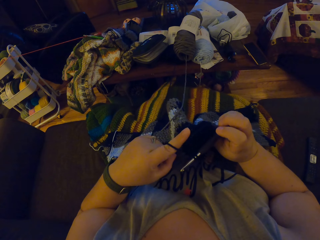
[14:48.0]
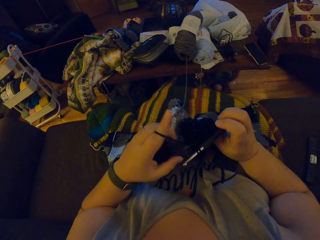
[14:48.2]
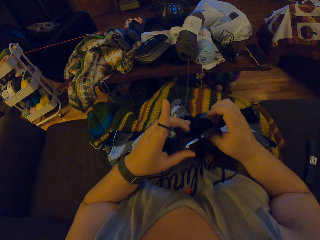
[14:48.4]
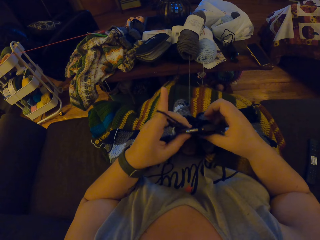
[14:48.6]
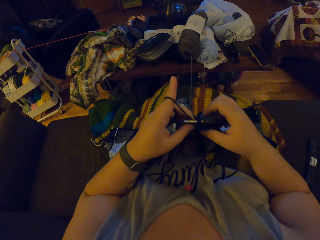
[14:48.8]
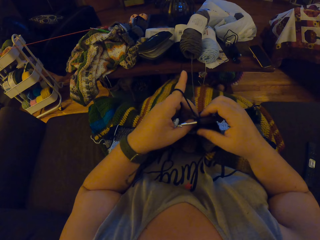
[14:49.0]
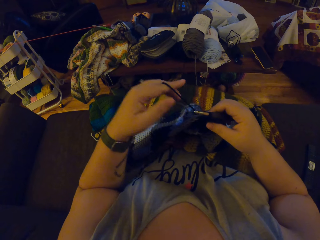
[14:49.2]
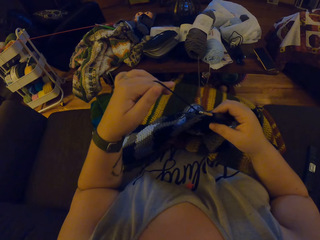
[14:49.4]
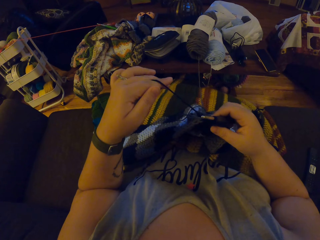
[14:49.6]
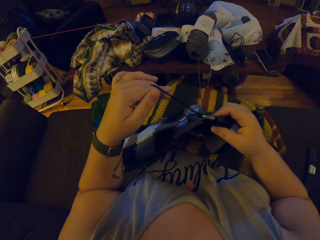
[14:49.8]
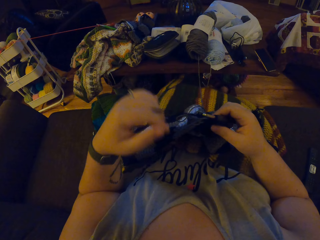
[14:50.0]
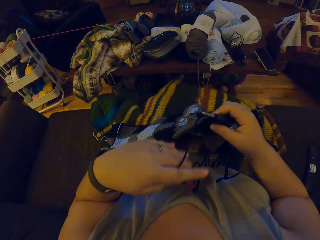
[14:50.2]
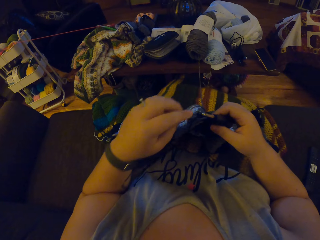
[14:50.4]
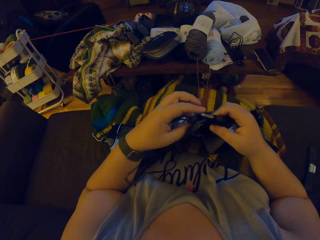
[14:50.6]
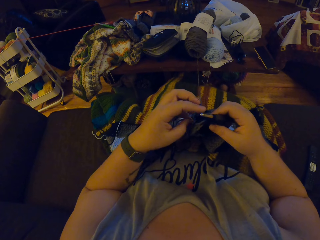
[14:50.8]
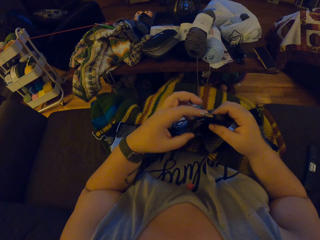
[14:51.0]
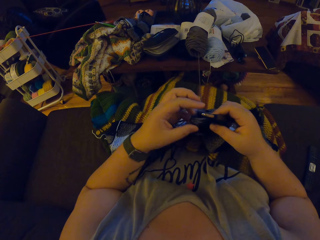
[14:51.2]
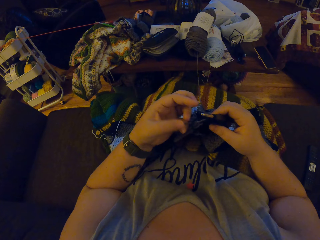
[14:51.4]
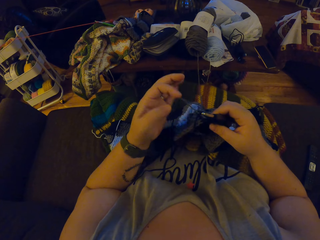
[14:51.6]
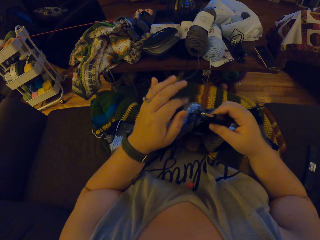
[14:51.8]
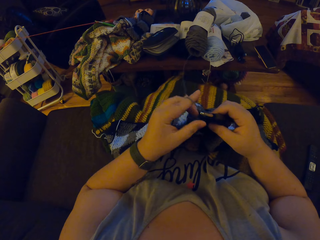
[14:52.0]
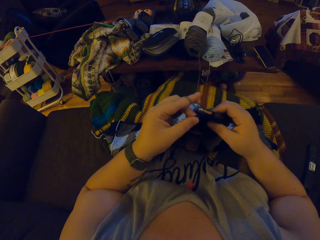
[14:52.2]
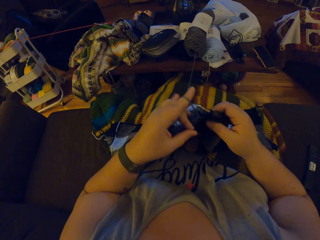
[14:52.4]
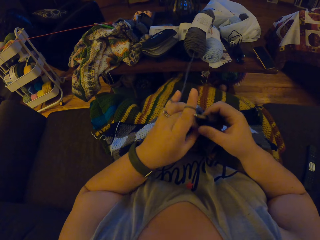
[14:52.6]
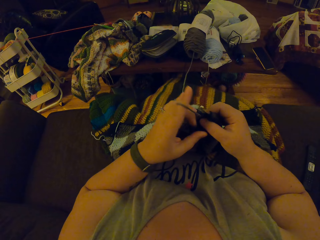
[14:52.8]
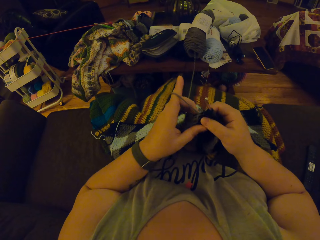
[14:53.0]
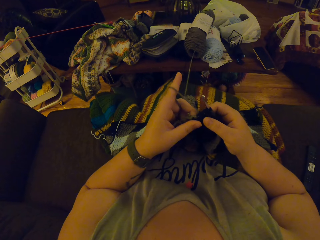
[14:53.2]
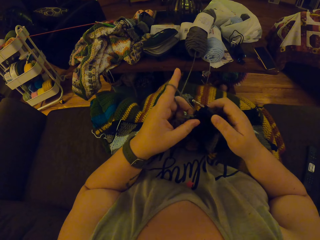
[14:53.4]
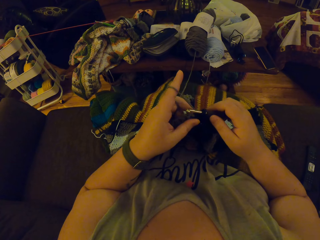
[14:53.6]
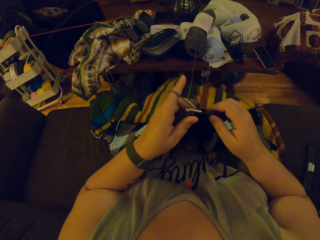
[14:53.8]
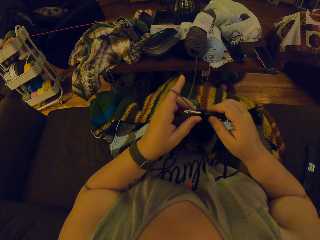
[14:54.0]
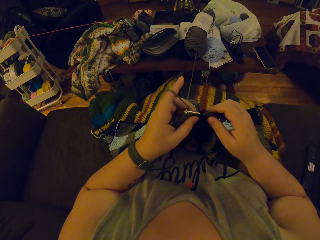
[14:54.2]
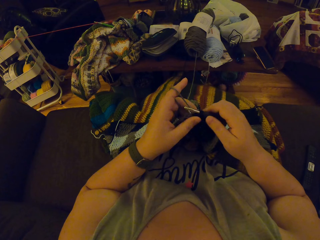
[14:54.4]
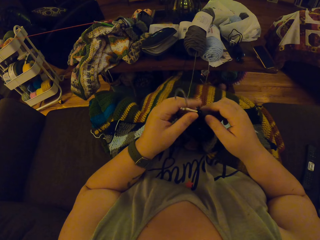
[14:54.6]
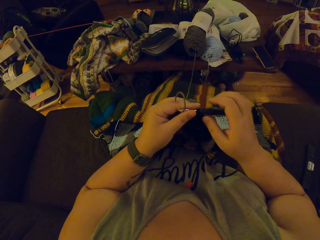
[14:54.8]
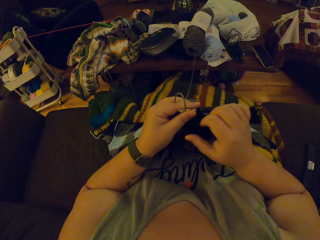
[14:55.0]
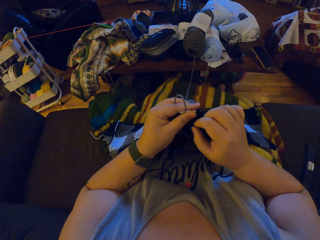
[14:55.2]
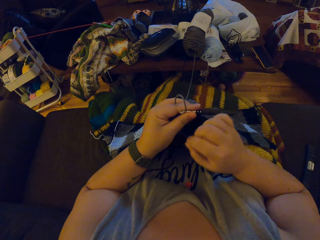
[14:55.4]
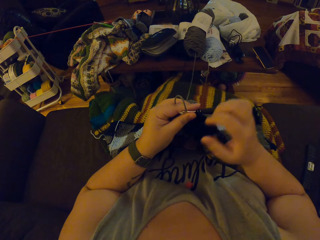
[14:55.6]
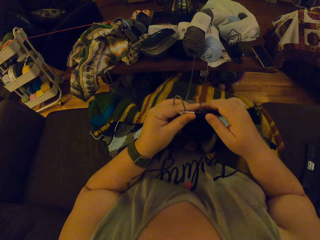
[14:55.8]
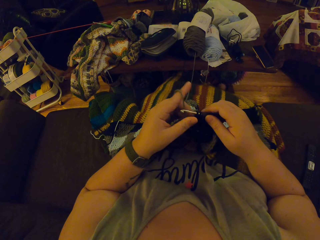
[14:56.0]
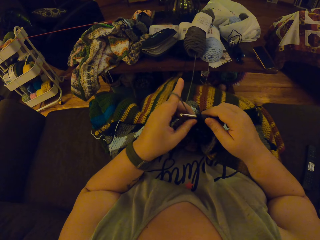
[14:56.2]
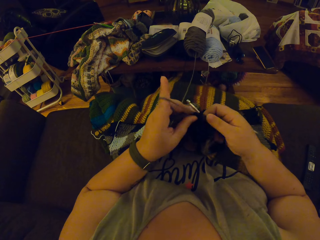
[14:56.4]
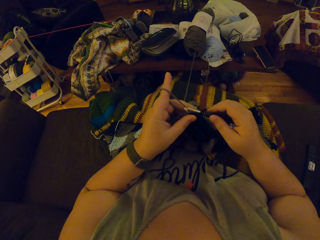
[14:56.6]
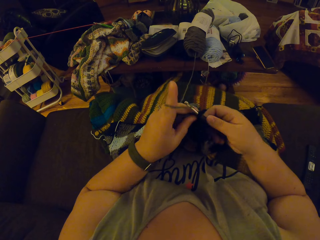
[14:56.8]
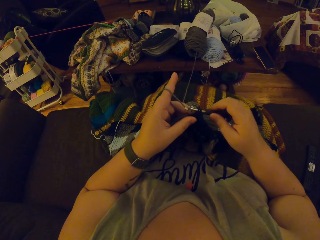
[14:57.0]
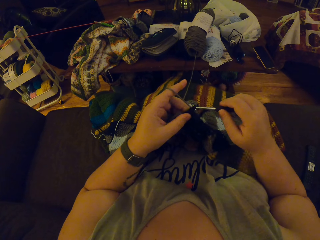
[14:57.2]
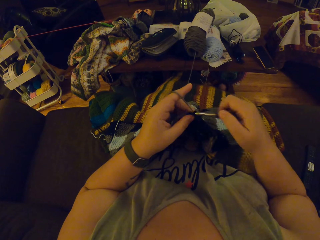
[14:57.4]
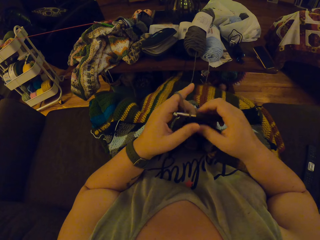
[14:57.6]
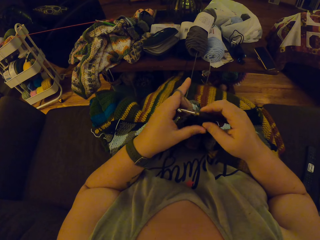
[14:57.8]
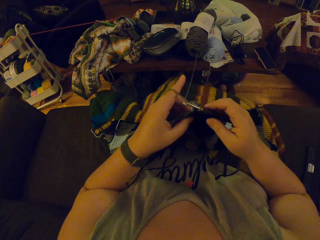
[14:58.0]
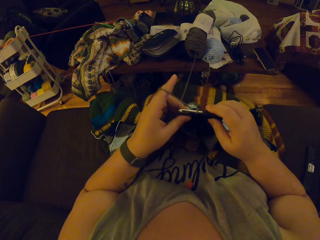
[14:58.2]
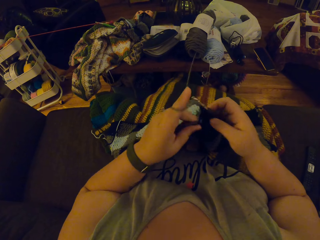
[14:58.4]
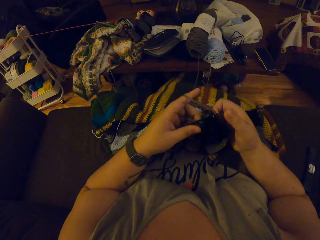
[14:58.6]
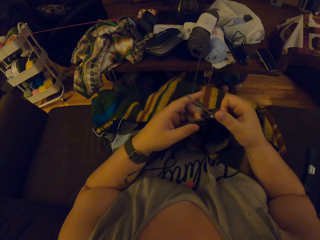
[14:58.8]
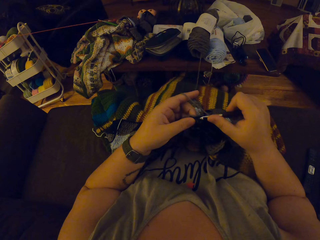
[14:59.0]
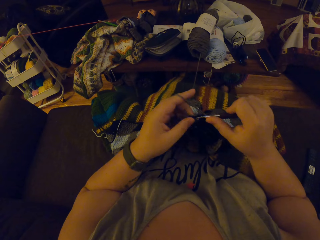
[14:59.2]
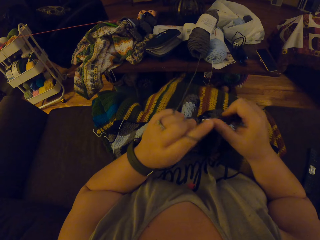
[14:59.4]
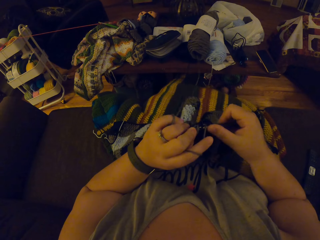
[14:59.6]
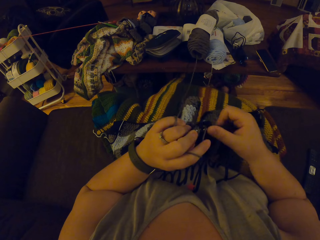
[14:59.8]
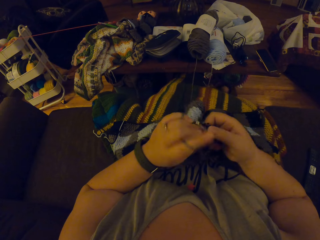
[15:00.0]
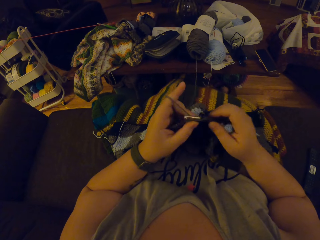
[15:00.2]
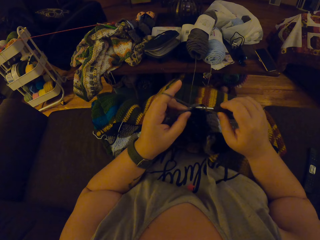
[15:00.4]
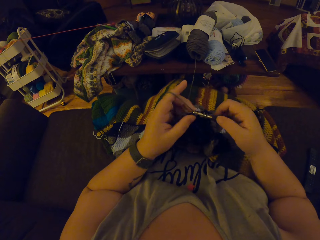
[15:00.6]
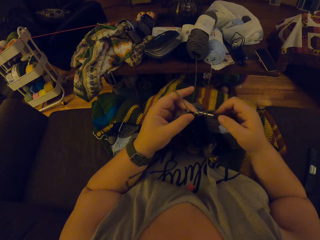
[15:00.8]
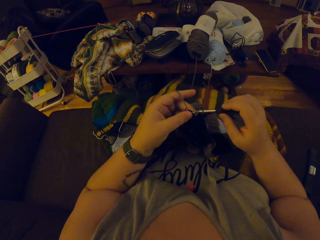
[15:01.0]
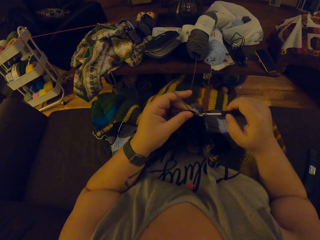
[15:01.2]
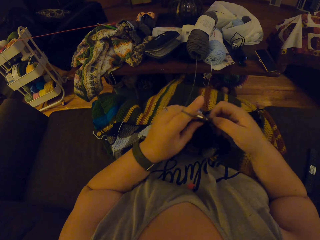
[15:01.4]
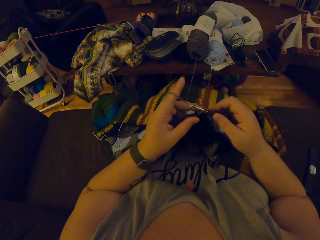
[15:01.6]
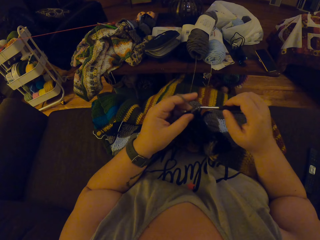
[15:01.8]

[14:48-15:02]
The camera wearer stretches the crochet wool with the left hand. They knit the cloth. They shift the crochet hook from the right to the left hand. They hold part of the cloth with the right hand. They pick up the crochet hook with the right hand. They knit the cloth.

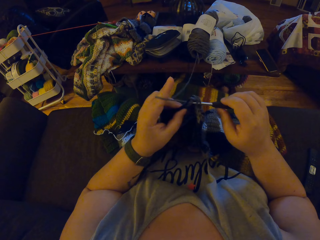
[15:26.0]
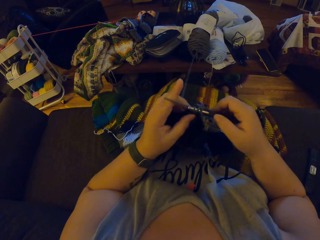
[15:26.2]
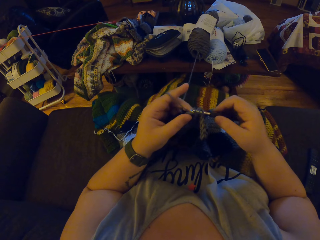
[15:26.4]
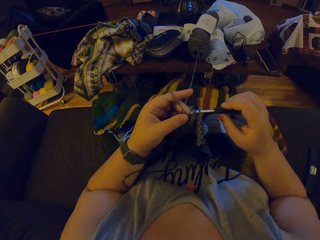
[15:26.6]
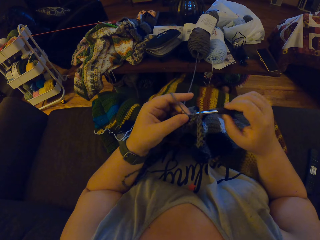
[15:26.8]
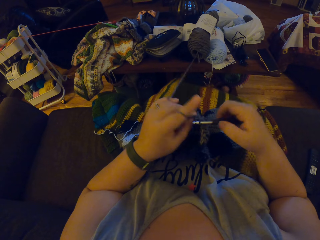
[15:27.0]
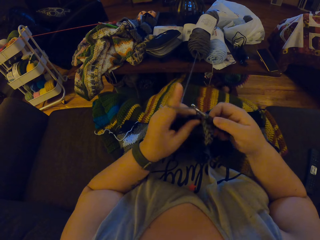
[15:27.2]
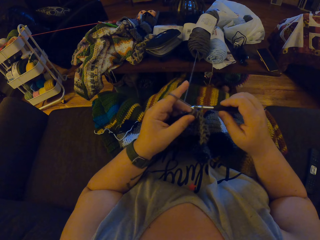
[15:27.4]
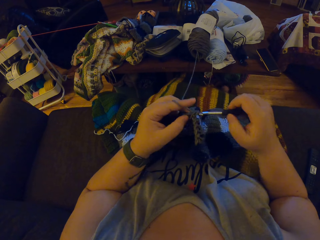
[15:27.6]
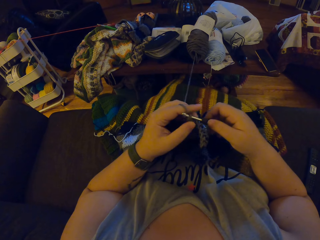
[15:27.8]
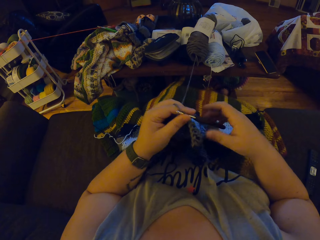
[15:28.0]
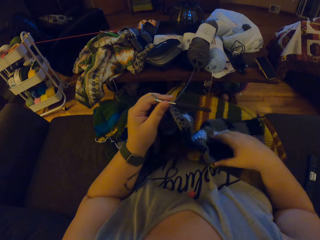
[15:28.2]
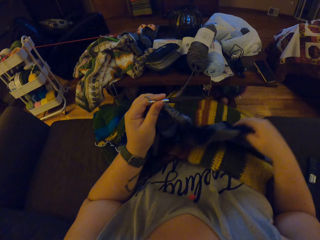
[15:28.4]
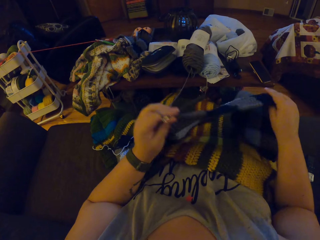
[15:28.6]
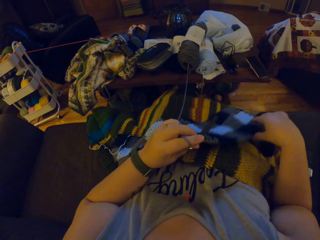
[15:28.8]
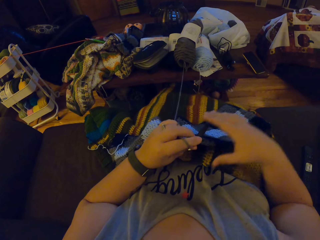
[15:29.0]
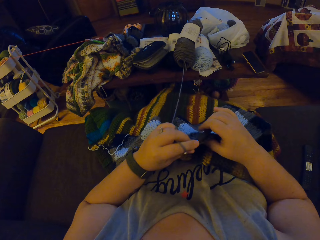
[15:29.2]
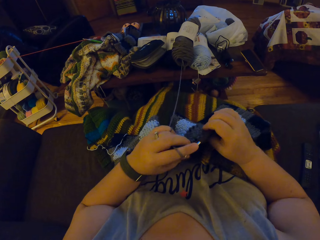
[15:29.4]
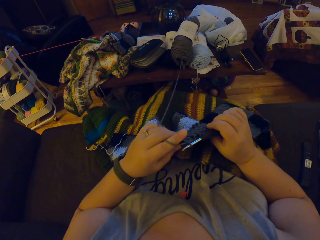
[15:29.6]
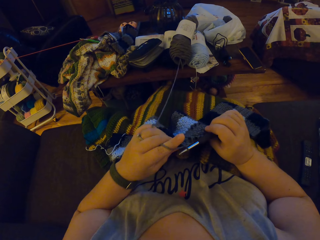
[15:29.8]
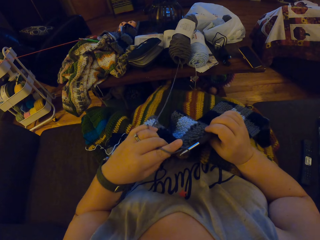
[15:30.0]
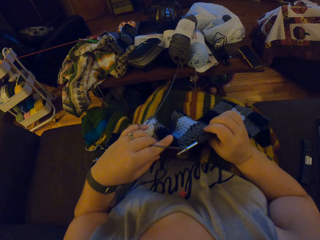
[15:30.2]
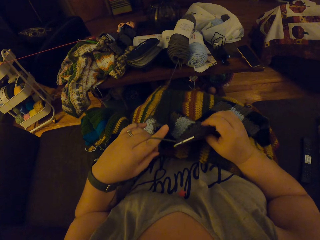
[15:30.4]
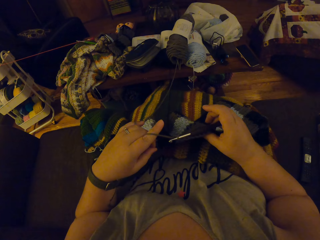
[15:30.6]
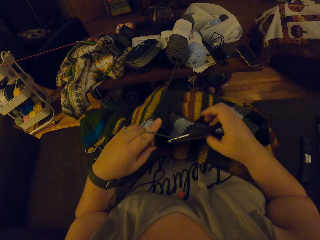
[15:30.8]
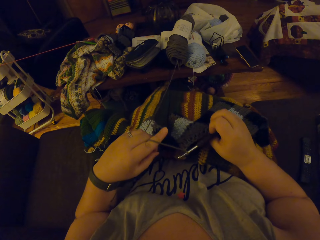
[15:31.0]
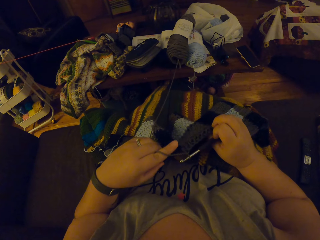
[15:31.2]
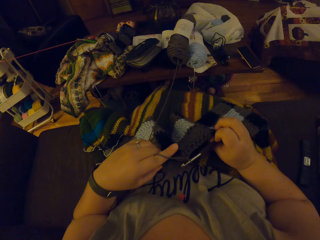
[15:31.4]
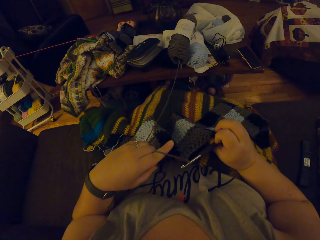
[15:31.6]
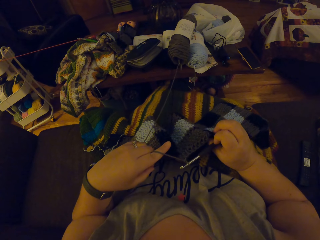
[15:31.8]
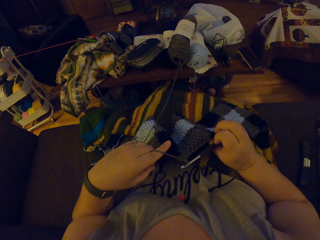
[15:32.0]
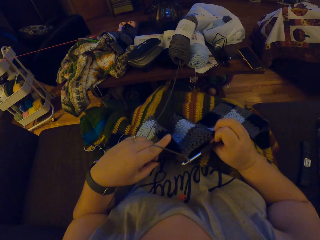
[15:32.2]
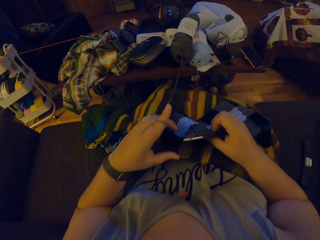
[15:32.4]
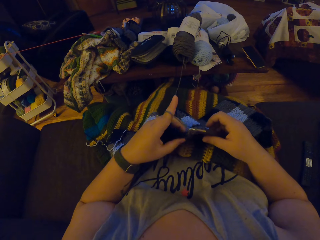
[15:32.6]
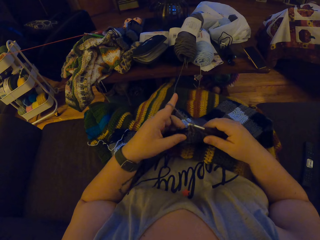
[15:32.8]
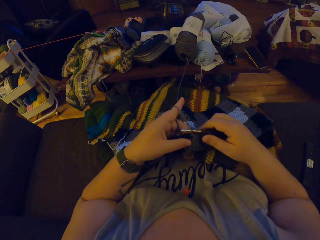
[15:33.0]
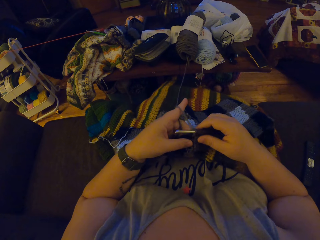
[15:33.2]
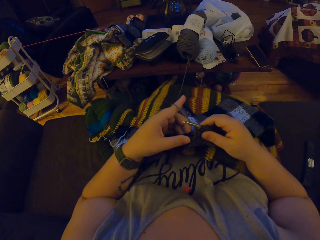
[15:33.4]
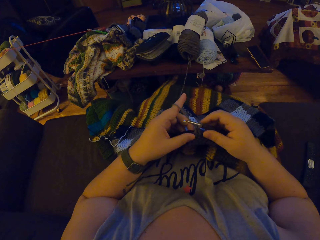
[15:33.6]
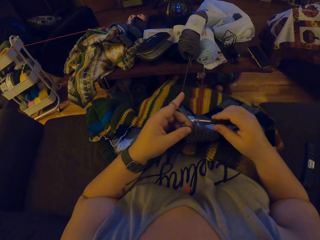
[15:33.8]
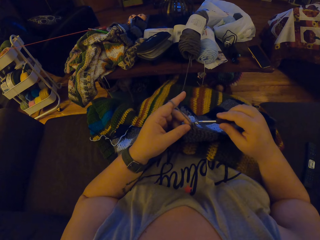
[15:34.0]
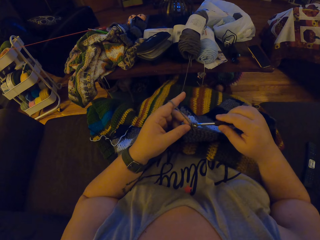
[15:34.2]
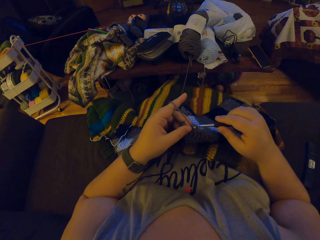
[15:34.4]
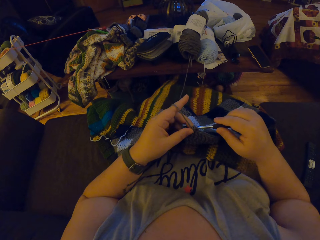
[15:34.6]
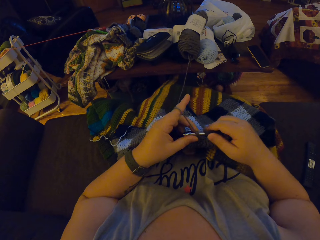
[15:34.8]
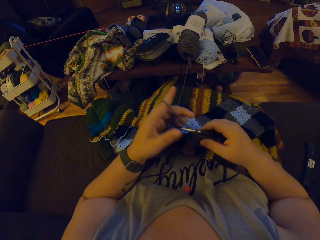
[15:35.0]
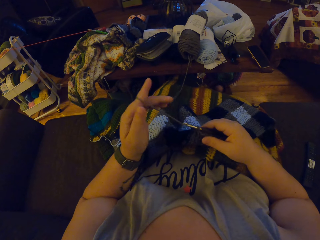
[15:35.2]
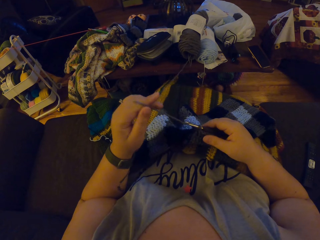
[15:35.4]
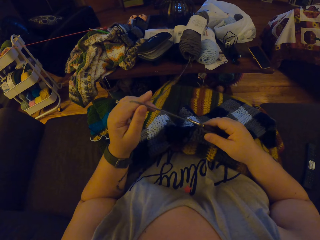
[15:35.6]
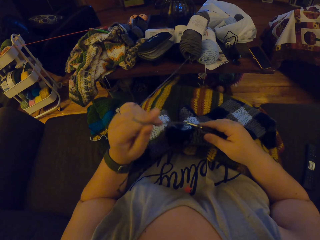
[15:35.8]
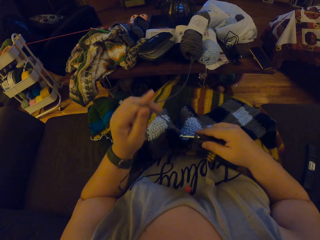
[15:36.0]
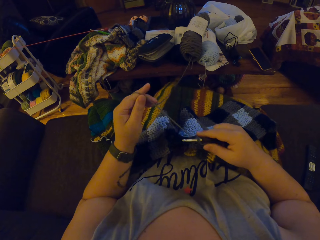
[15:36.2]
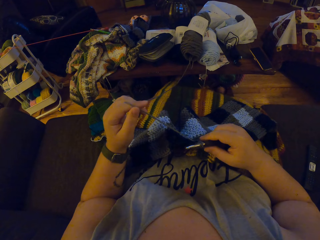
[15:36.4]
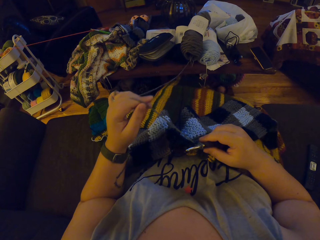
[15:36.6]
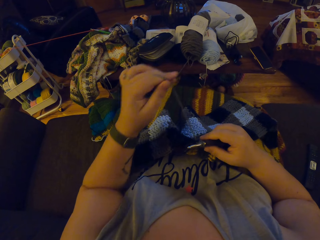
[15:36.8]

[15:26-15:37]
The camera wearer shifts the hook from the right to the left hand. She adjusts the crochet with her right hand. She stretches the cloth with the right hand. She holds back the hook with the right hand. She knits the cloth. She crochets the yarn with the crochet hook in her right hand. She stretches the crochet wool with the left hand.
